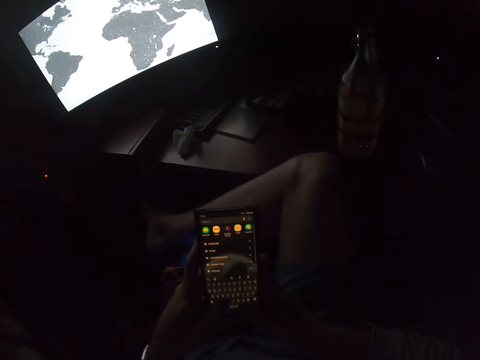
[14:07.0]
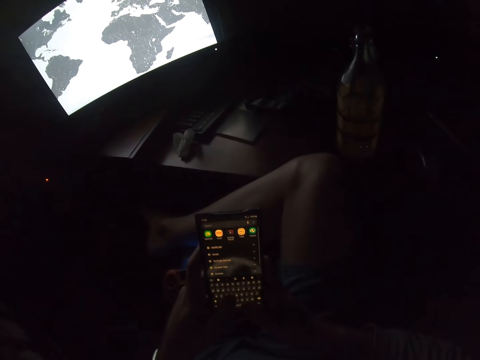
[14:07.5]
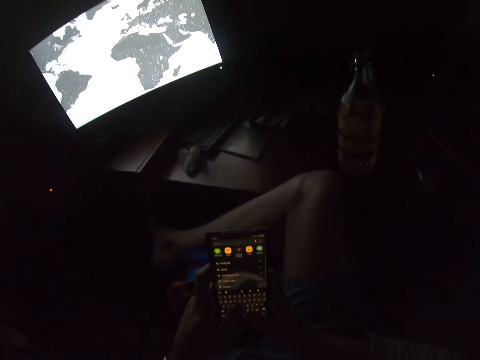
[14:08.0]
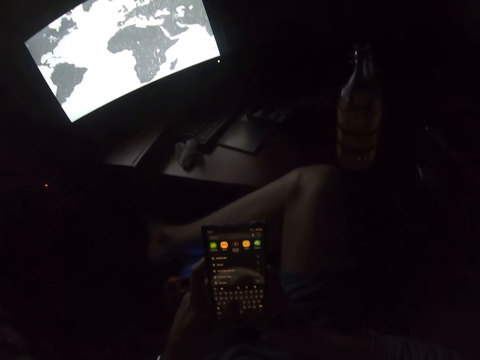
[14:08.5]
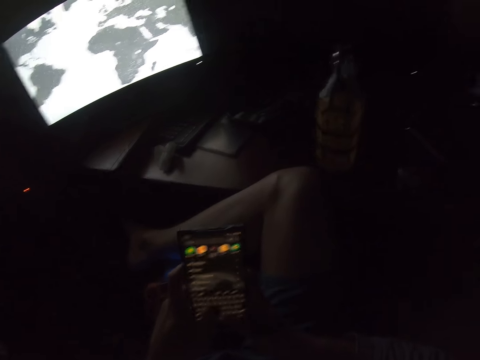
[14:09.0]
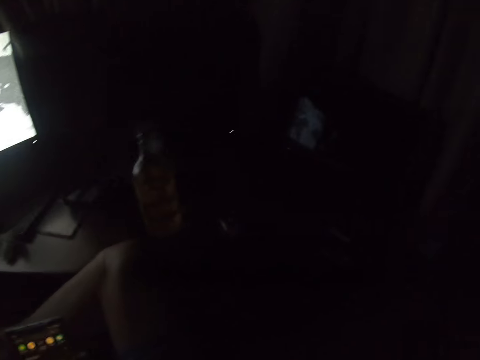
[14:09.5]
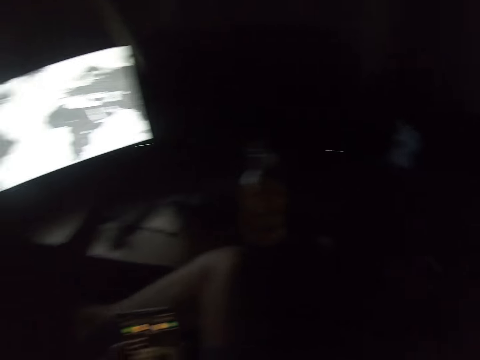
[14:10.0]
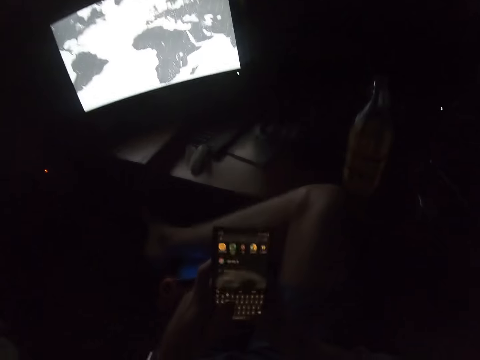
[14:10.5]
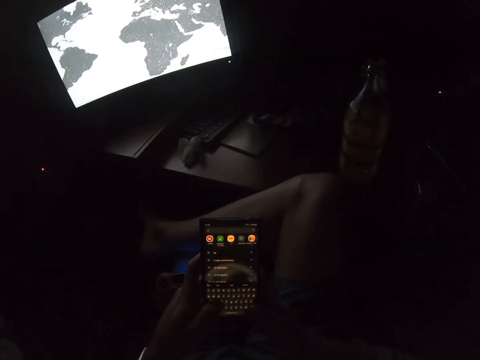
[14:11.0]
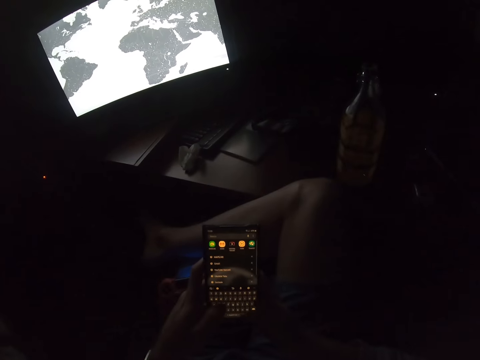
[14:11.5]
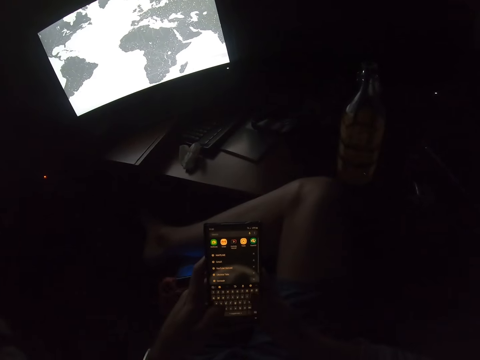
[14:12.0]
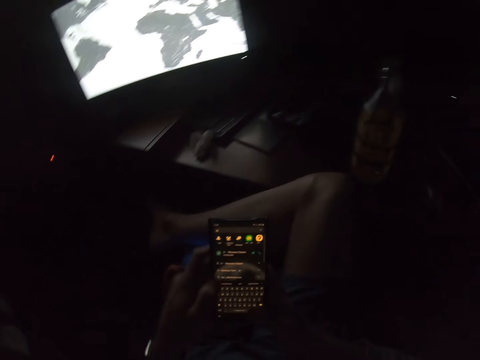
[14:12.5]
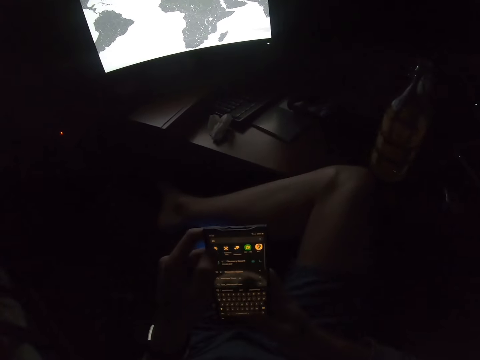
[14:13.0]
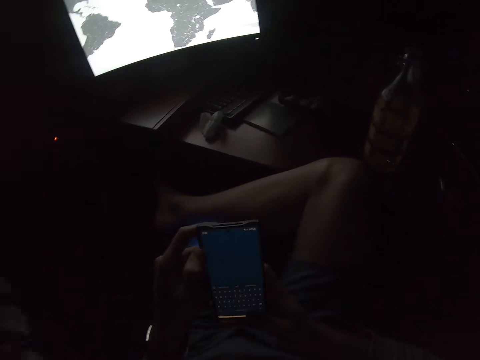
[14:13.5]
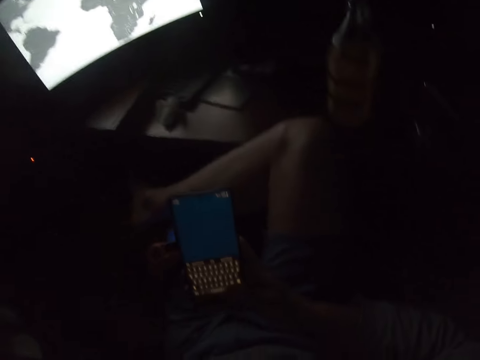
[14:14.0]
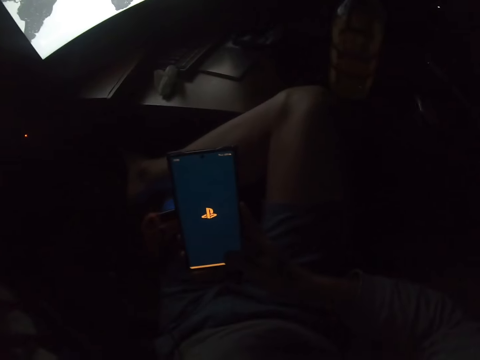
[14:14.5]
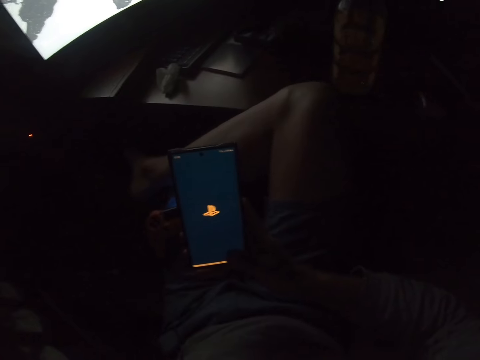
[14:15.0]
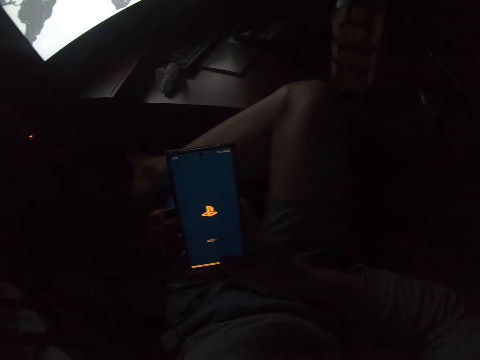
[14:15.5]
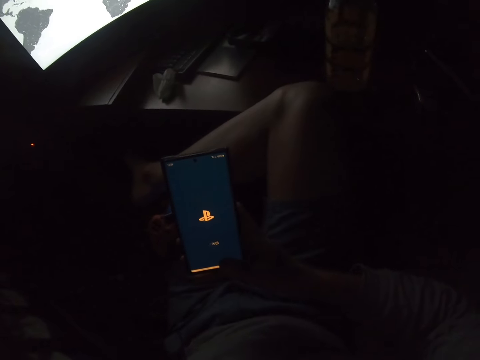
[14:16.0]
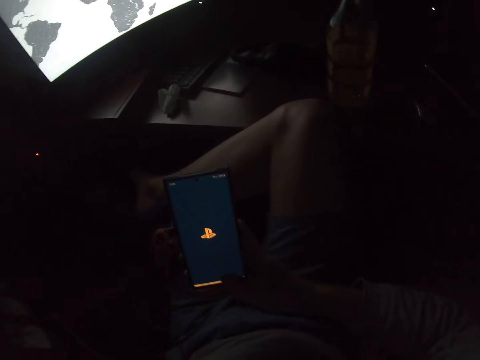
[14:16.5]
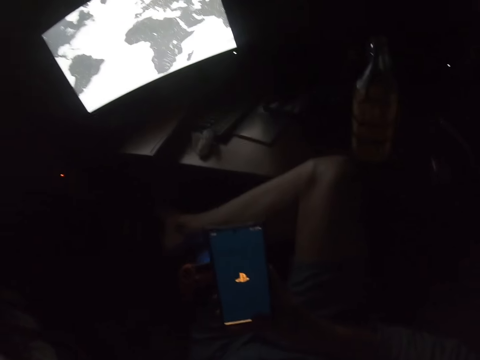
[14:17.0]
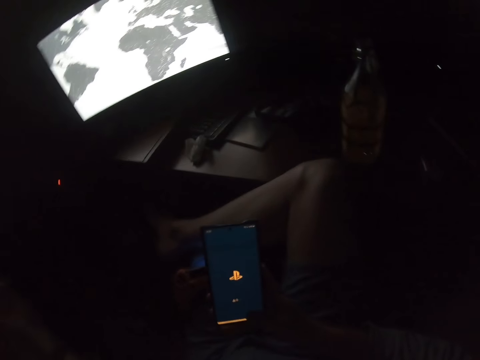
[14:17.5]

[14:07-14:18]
The camera wearer looks at the phone. They adjust the camera. They lift a hand up.

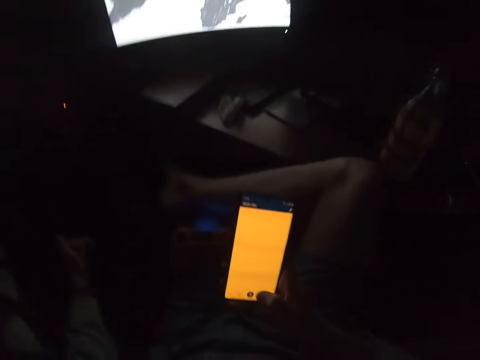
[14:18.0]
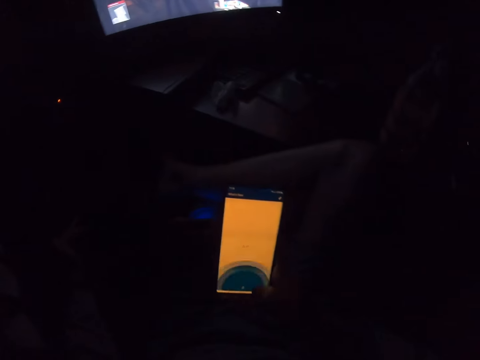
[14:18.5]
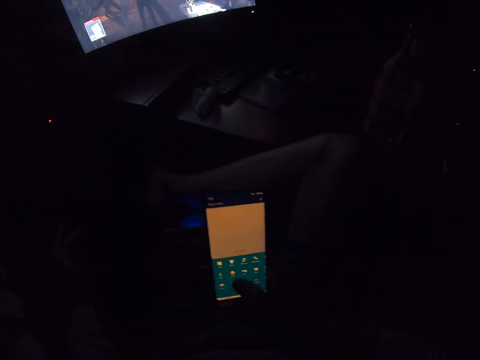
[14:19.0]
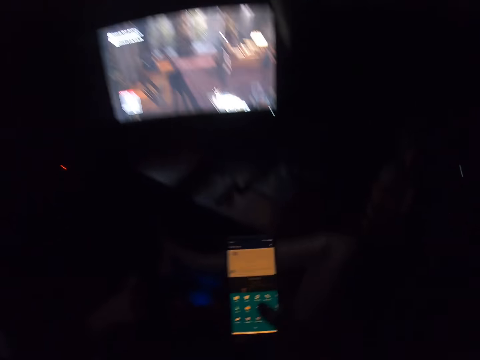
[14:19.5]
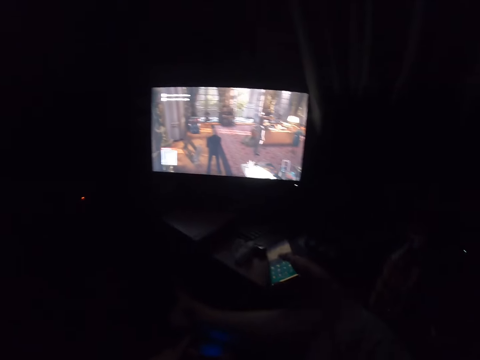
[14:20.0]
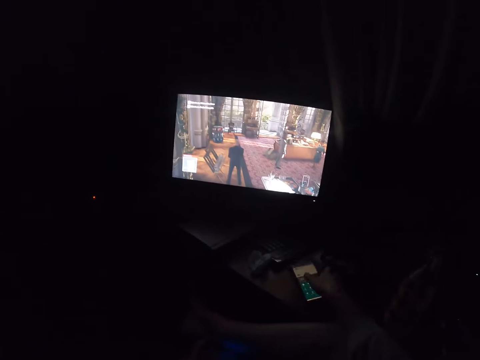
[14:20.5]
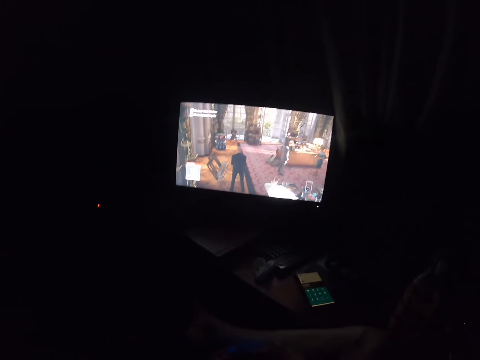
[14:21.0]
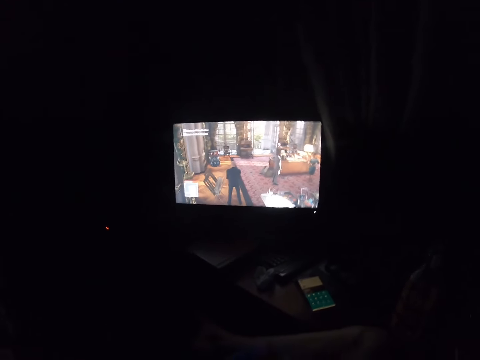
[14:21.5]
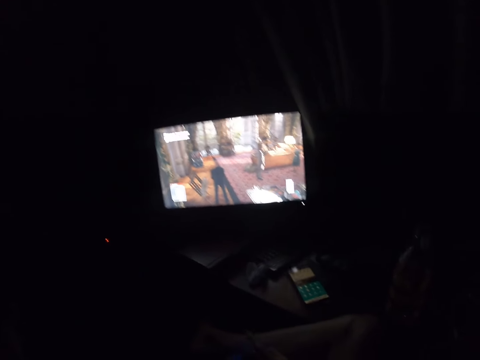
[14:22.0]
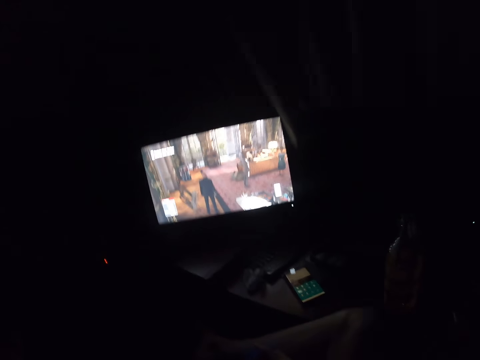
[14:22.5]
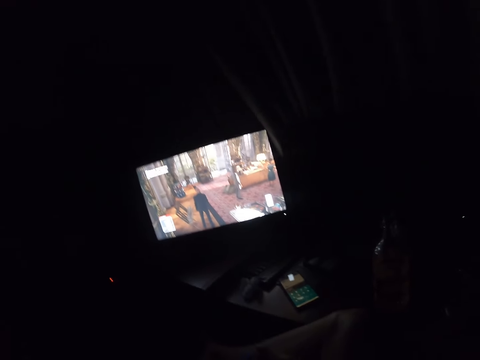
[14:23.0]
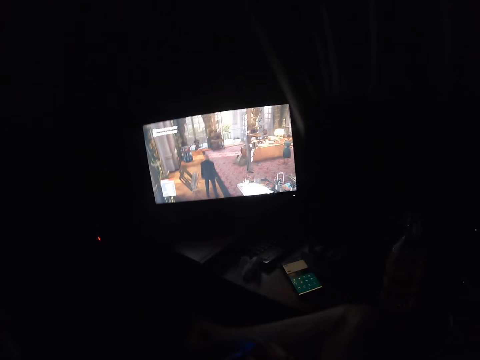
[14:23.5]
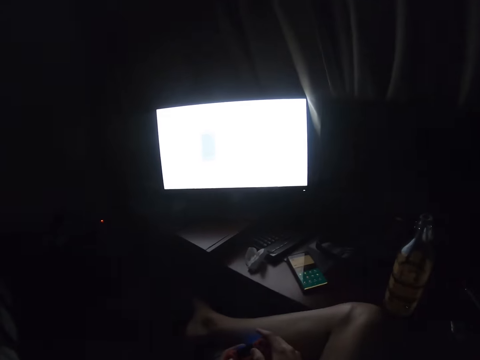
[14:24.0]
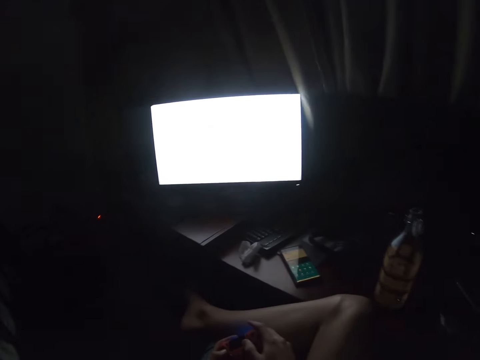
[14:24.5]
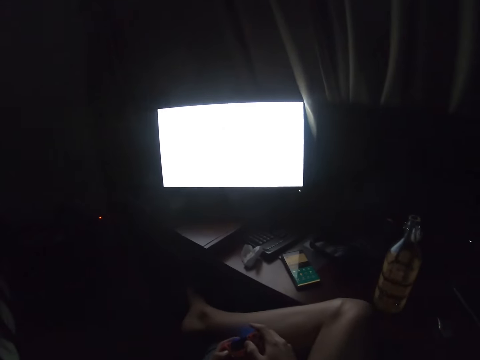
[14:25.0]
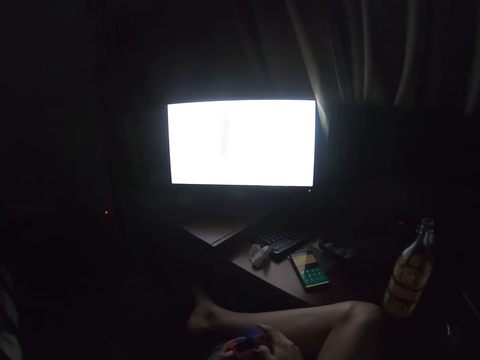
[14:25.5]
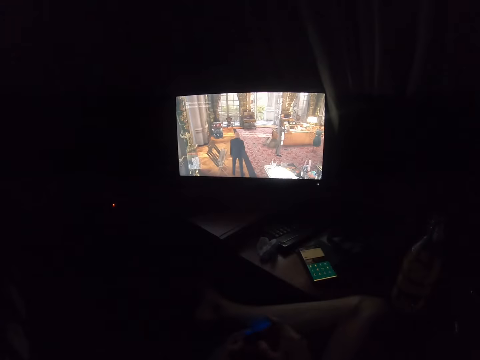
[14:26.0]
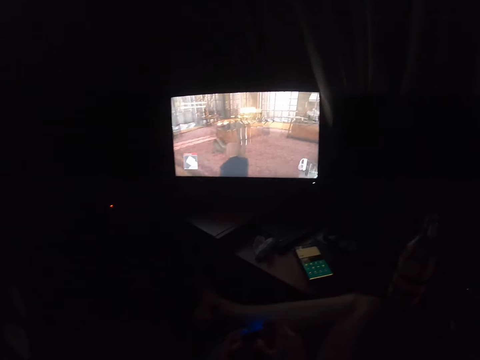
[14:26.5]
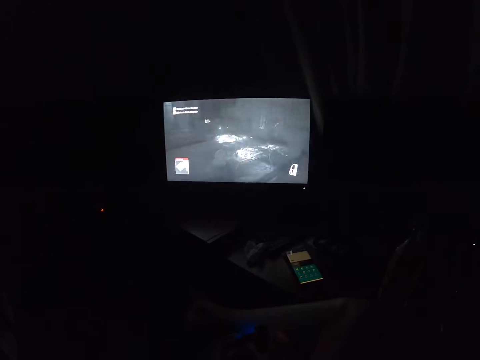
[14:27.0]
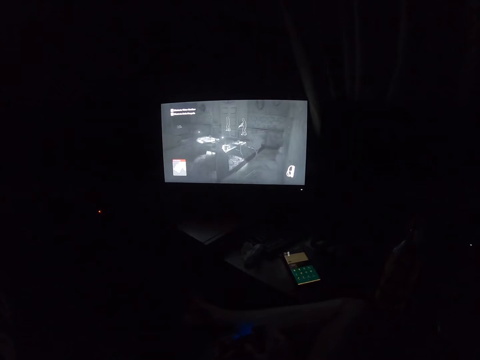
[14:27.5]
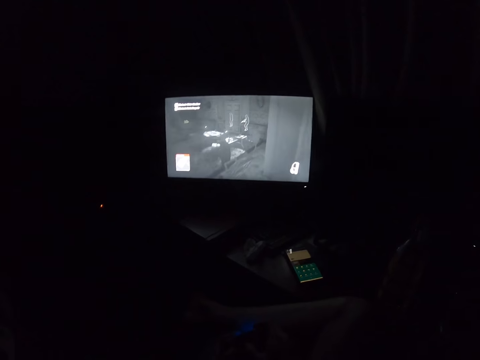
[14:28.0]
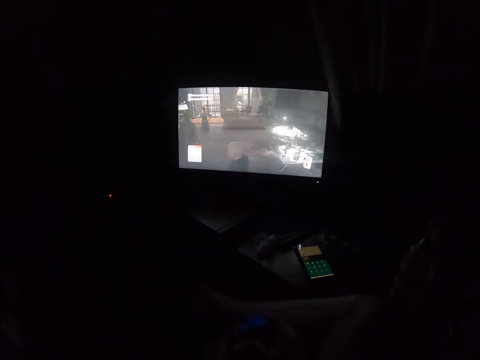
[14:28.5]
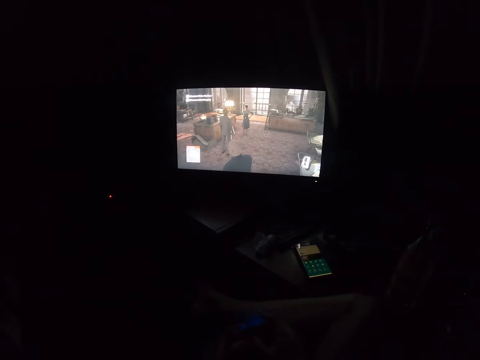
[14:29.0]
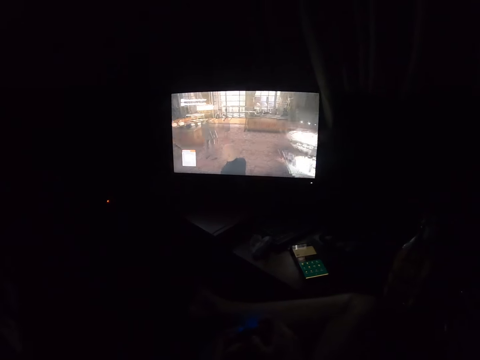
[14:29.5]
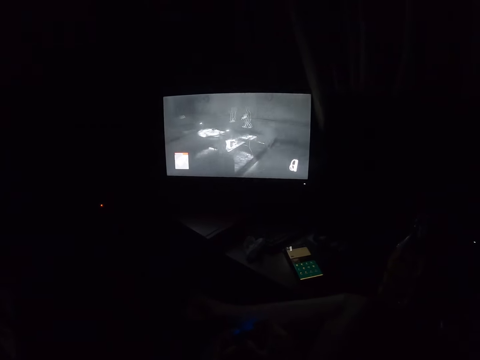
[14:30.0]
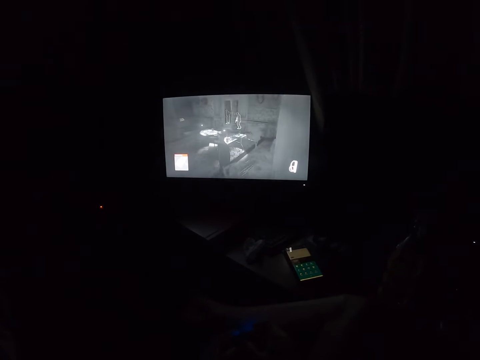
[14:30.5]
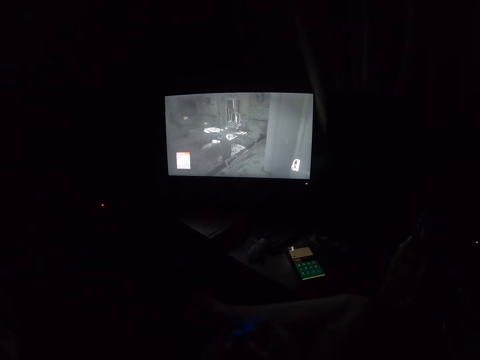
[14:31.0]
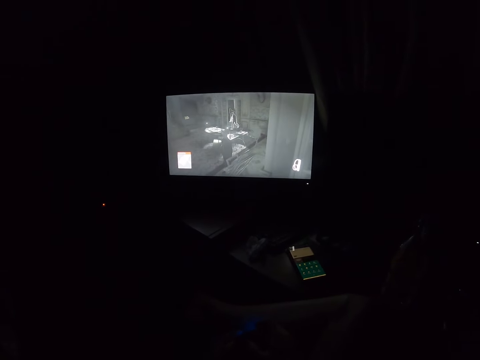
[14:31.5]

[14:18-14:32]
The camera wearer puts the hand down. They lift the phone up. They play a computer game using a gamepad. They place the phone on the table. They stare at the television. They play the PS game.
